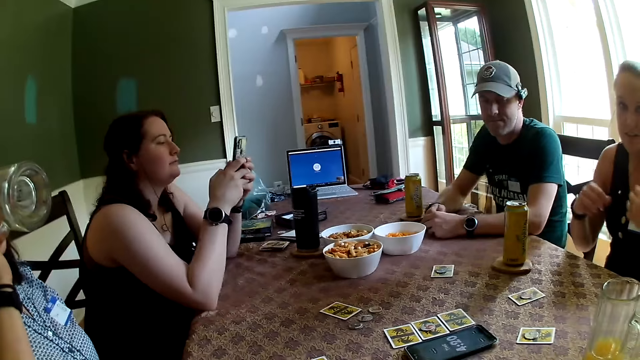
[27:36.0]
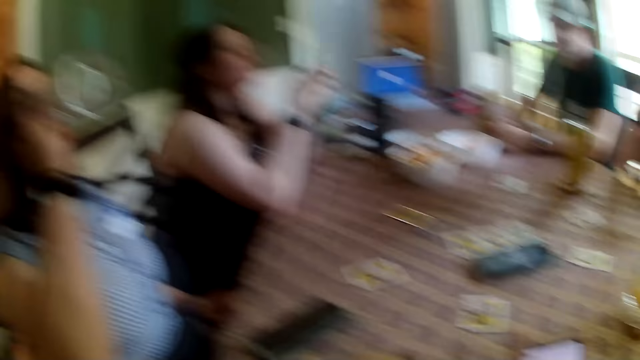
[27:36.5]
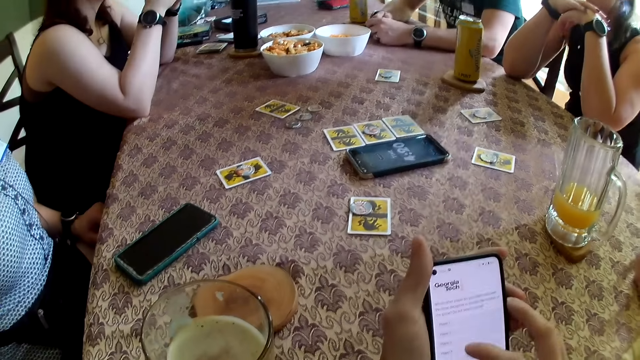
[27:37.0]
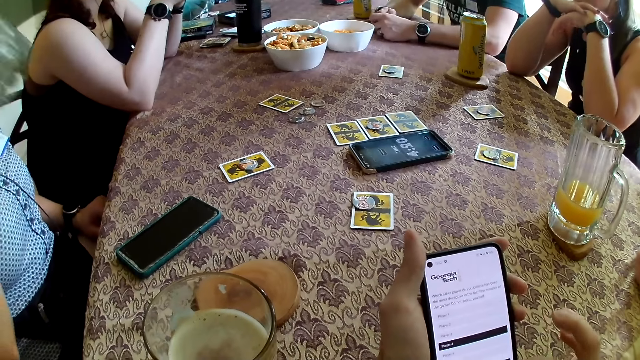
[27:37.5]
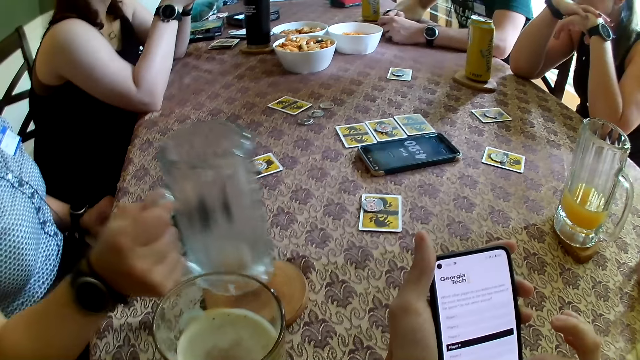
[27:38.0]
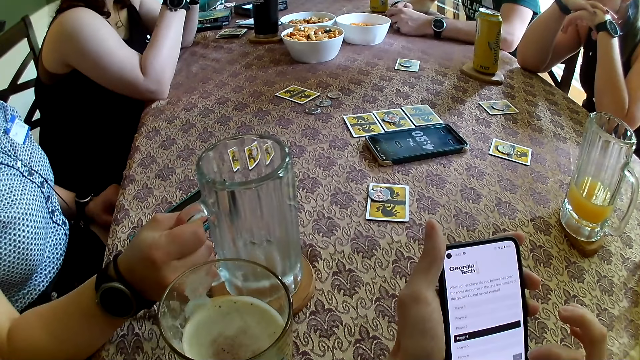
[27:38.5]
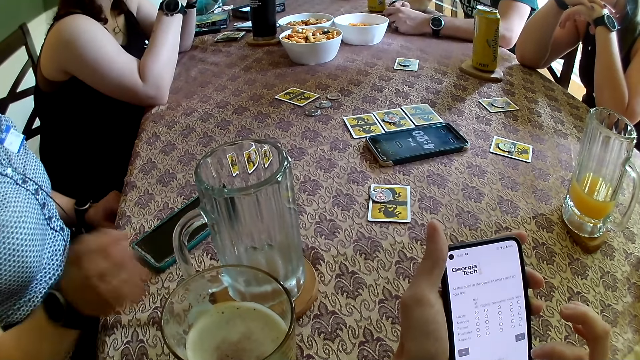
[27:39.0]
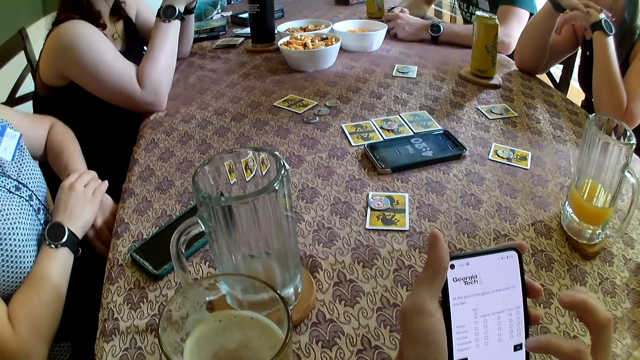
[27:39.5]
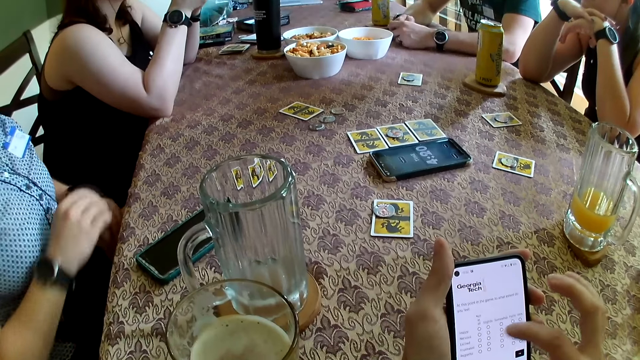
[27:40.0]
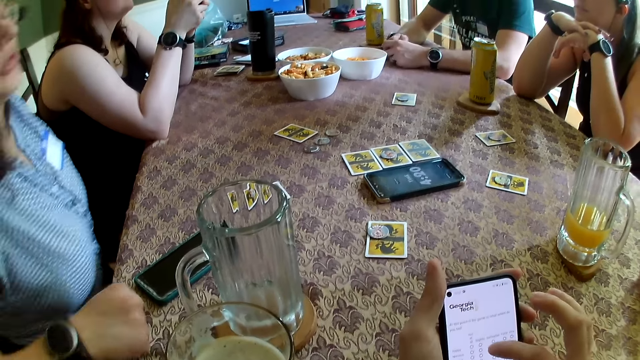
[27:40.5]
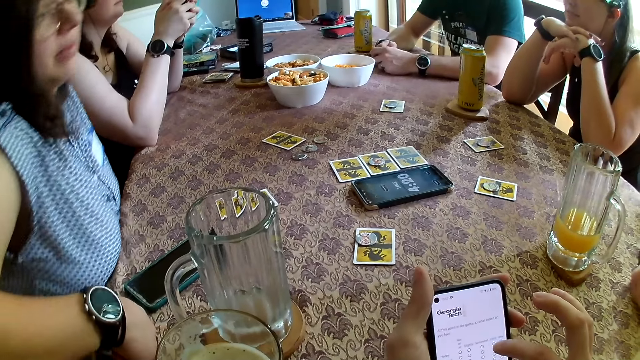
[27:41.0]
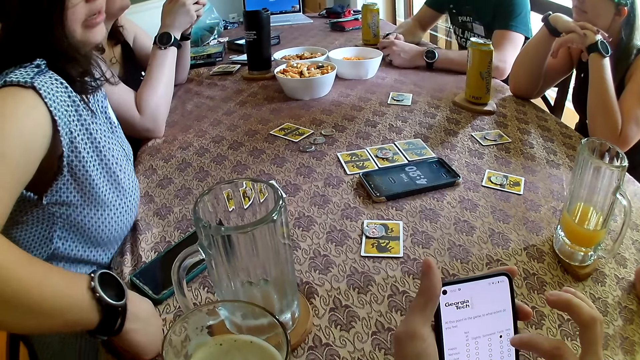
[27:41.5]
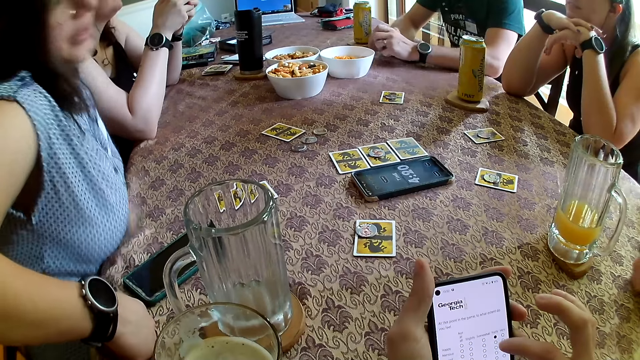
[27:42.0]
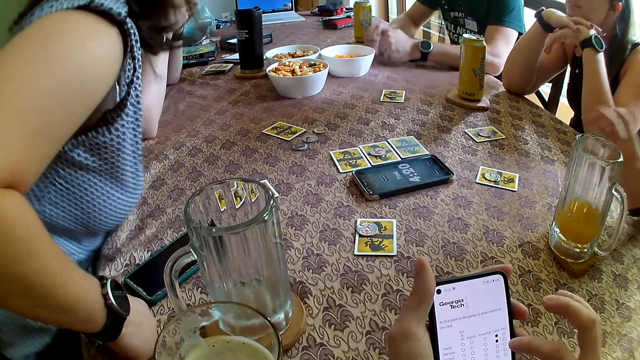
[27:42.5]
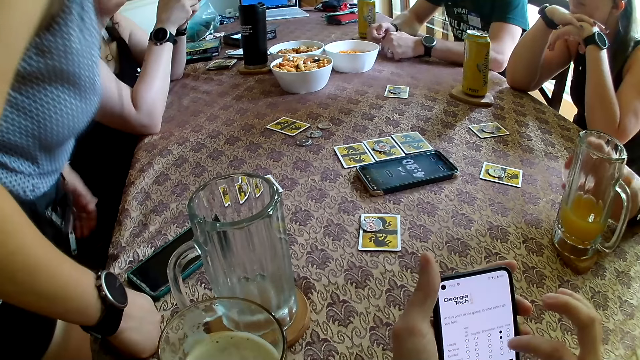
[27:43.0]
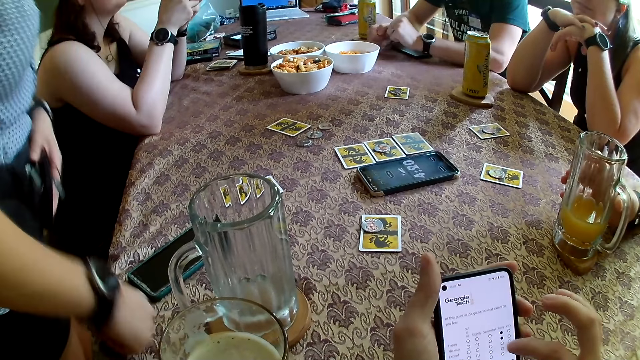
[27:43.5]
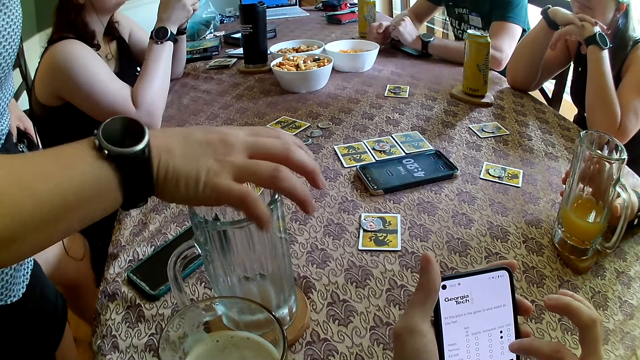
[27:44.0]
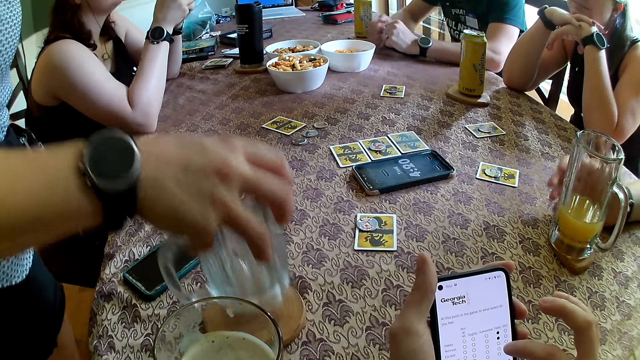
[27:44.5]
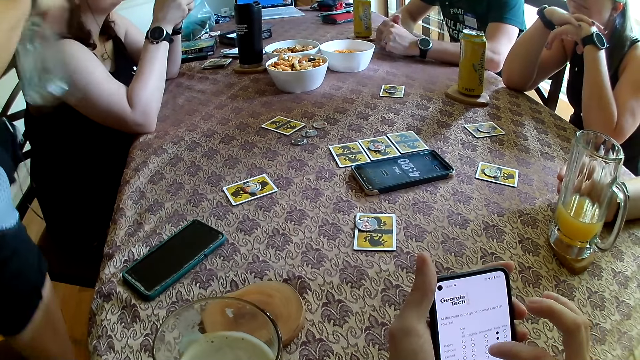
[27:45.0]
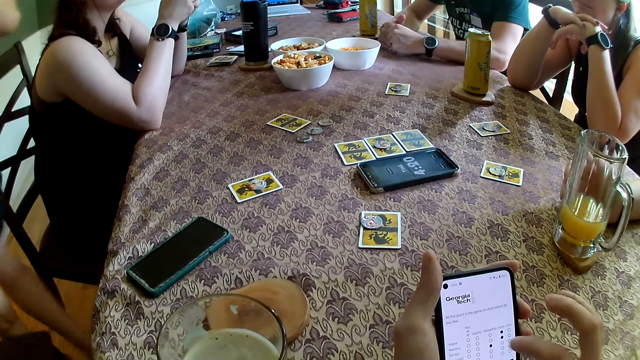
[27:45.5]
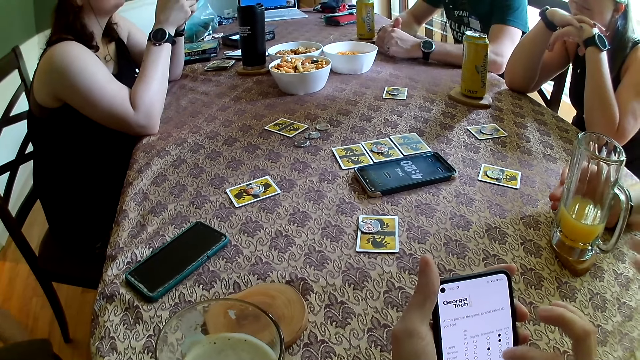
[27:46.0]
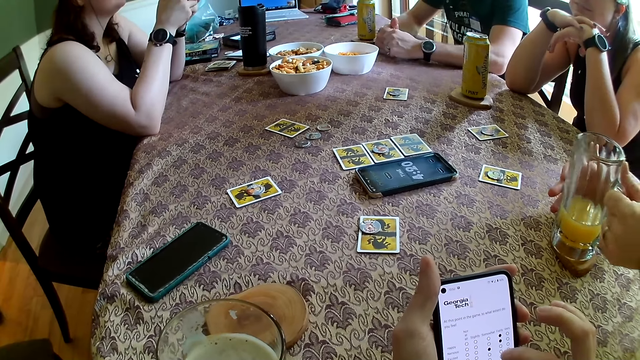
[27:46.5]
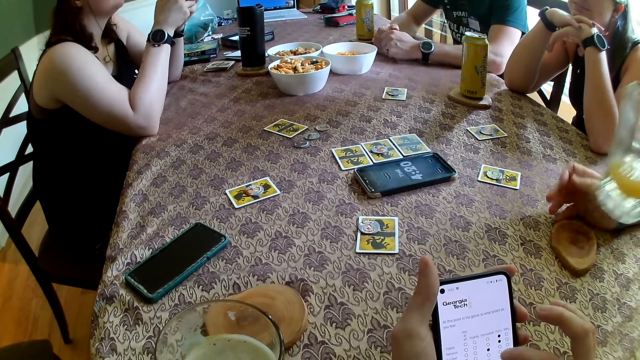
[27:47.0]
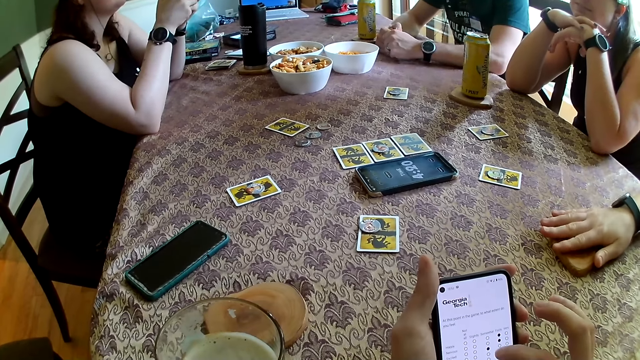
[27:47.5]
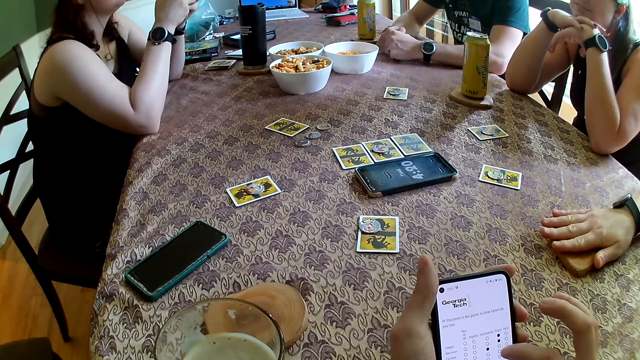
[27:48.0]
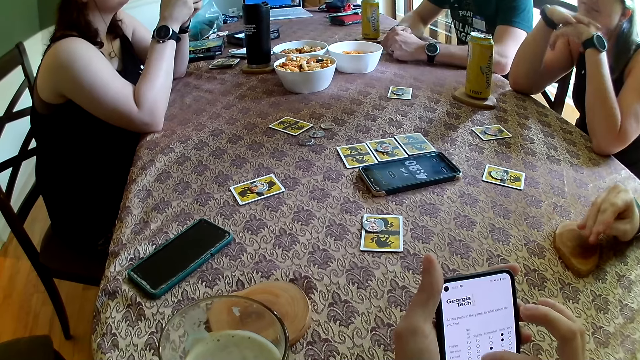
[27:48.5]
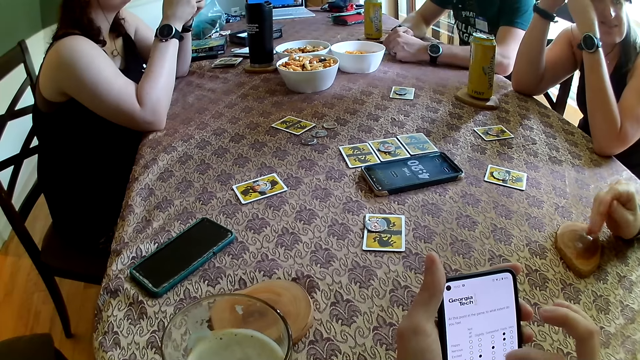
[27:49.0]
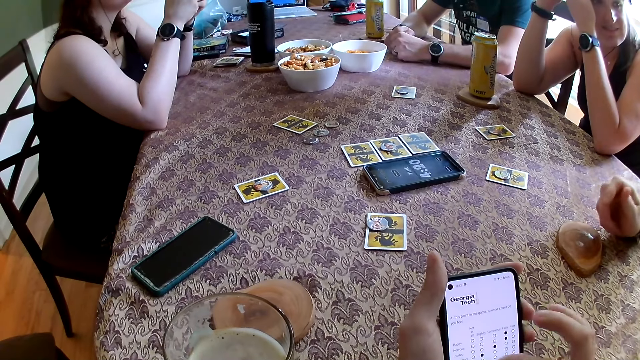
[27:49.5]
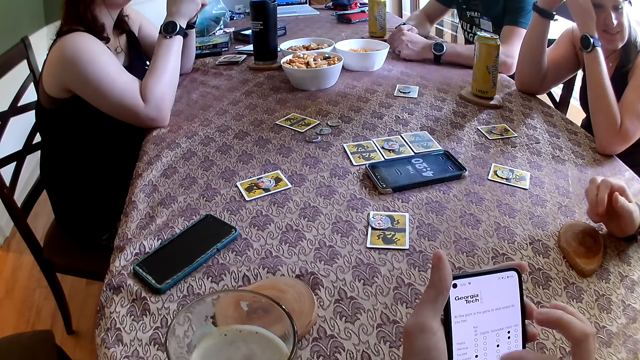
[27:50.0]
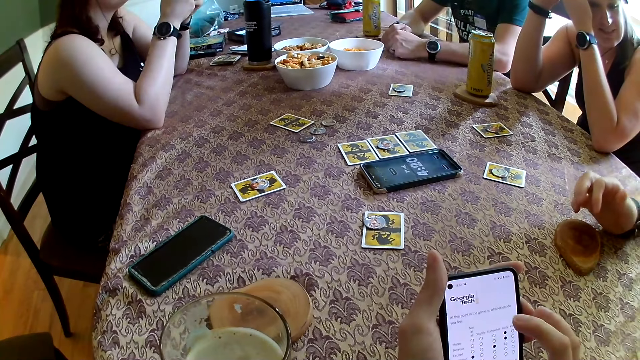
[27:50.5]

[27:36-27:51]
The camera wearer uses the phone. The woman drinks from the glass of juice in her right hand, places the glass of juice on the table with her right hand, stands up, and picks up the glass of juice from the table with her right hand. The man picks up a glass of juice from the table with his left hand and places his right hand on a coaster on the table. The woman talks to the man. The man talks to the woman.

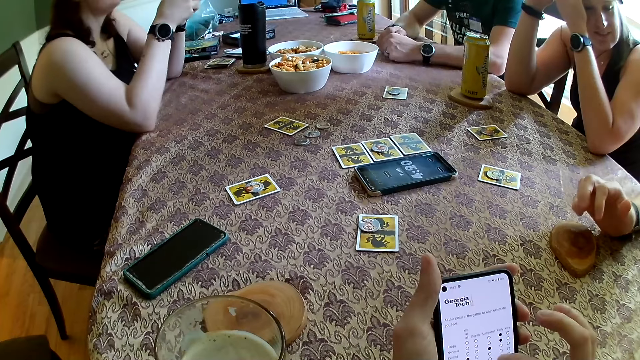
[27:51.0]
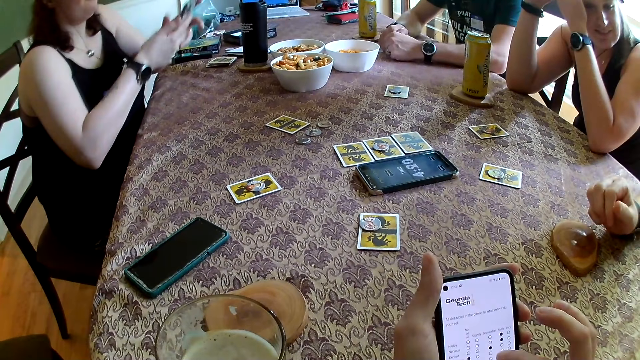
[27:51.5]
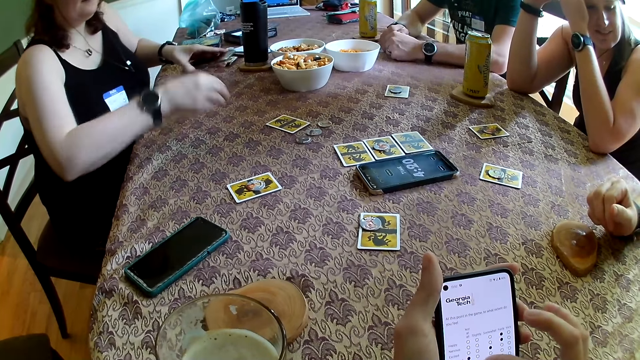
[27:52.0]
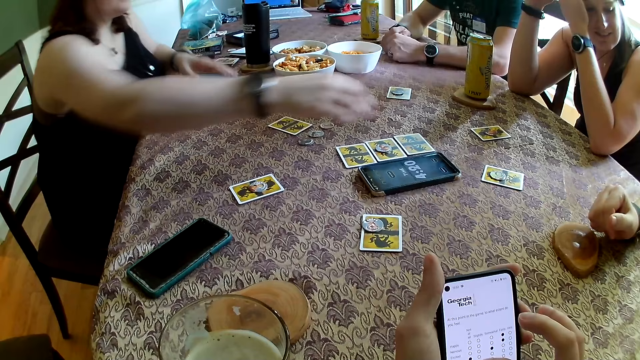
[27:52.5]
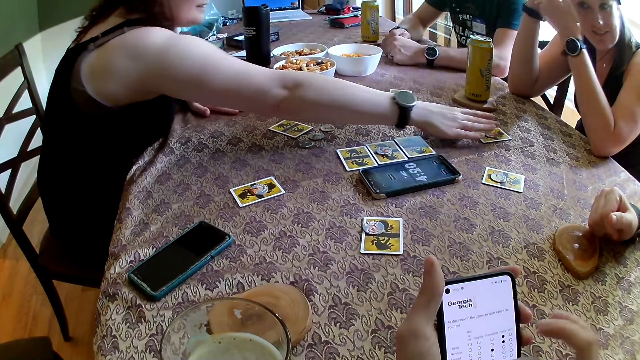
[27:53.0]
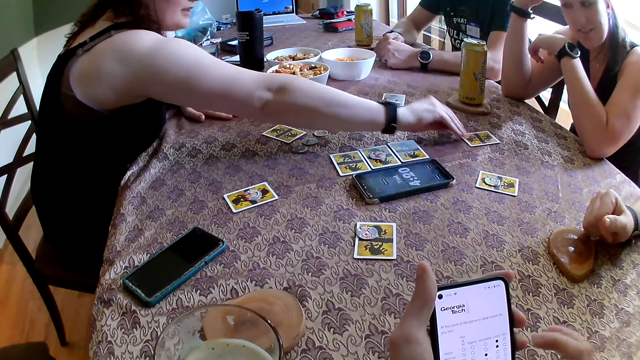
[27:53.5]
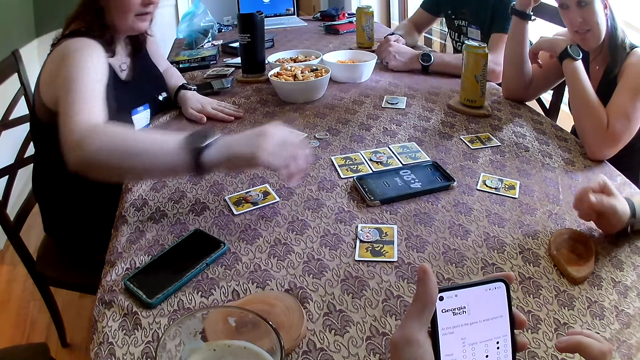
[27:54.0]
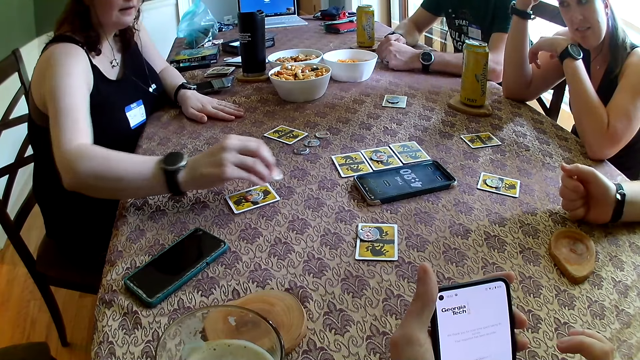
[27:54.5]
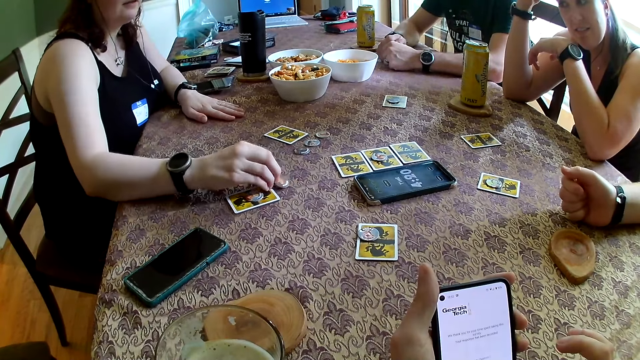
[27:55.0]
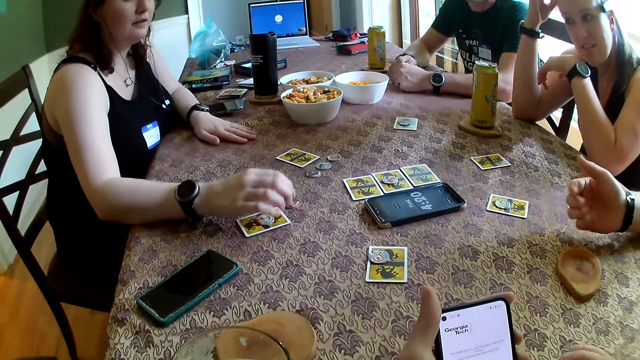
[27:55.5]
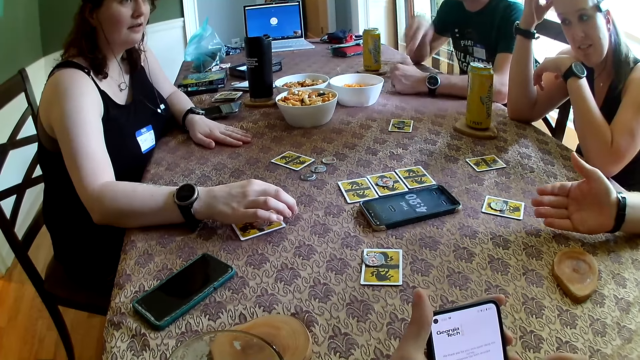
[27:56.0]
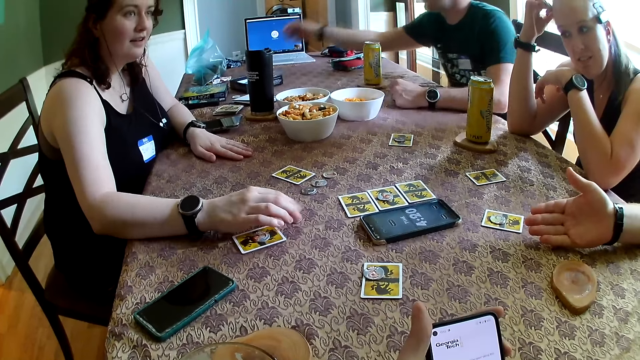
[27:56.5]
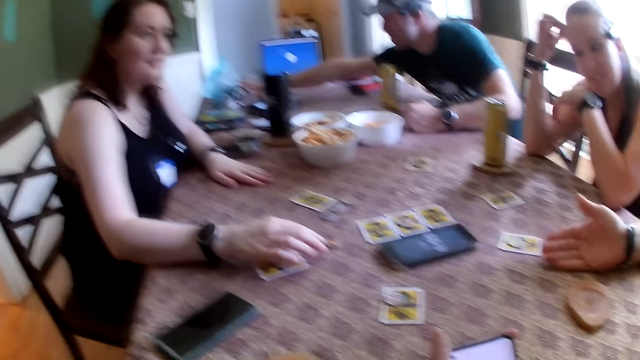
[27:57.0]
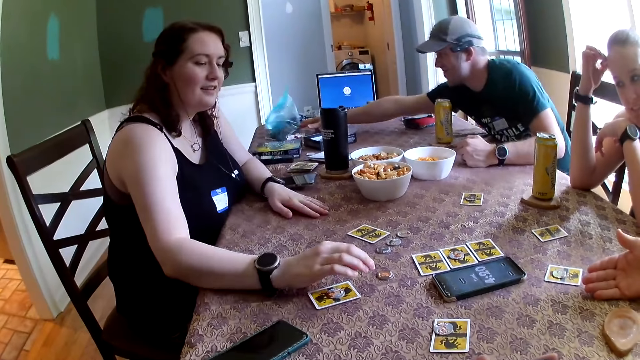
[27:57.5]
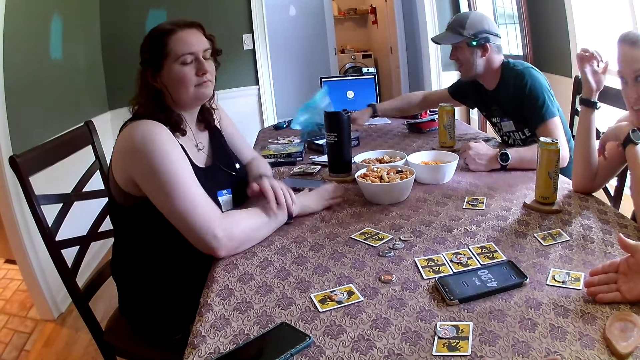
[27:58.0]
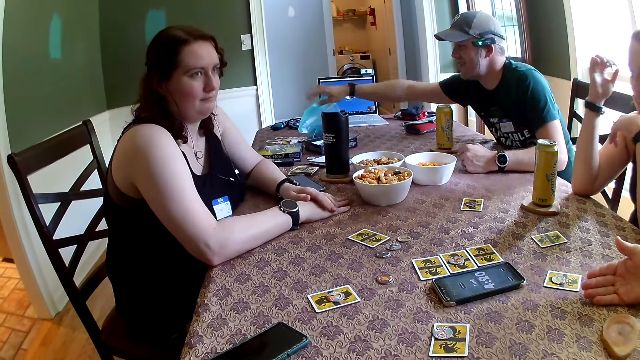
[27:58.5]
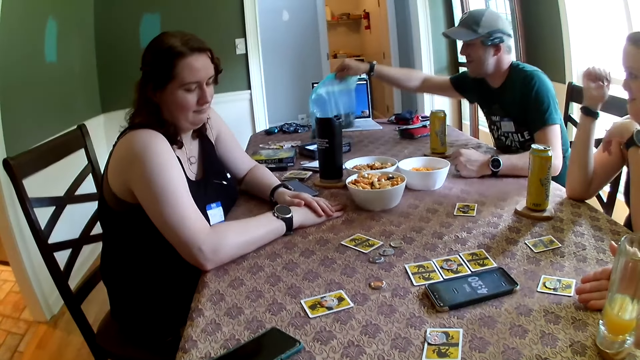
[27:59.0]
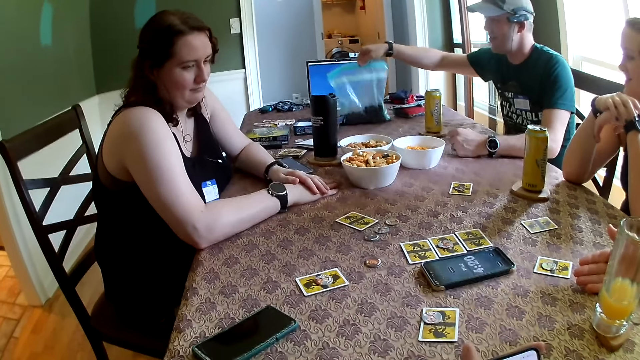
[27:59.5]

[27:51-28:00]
The woman places the phone on the table with her left hand, picks a token from the table with her right hand, and places the token on the table with her right hand. The man picks up a cellophane bag from the table with his right hand.
